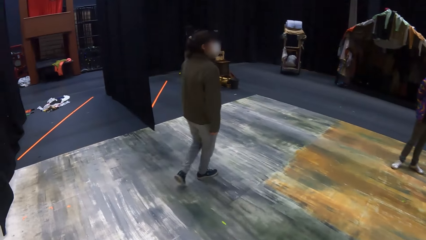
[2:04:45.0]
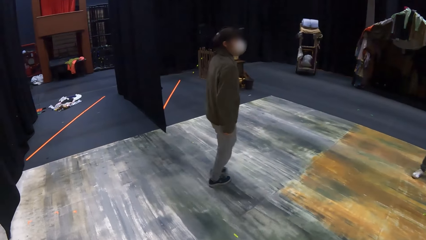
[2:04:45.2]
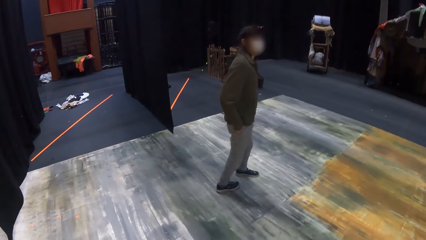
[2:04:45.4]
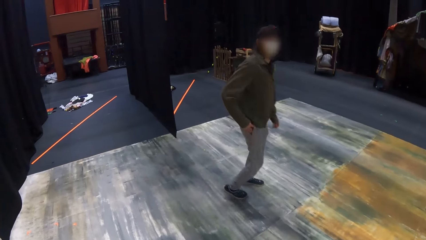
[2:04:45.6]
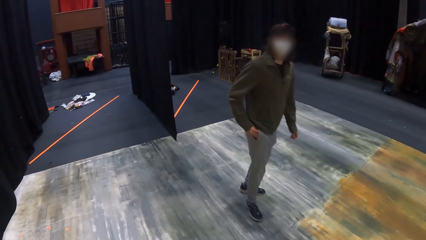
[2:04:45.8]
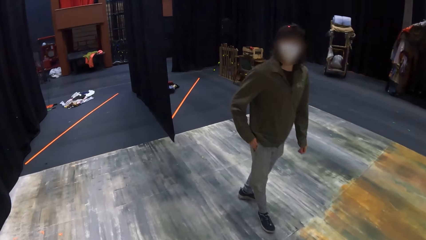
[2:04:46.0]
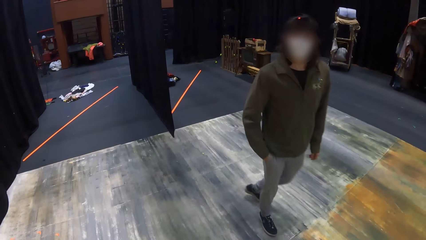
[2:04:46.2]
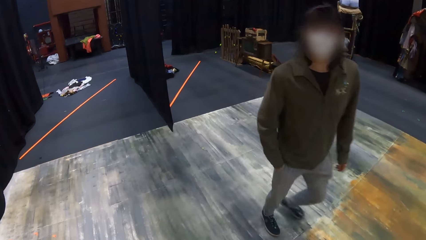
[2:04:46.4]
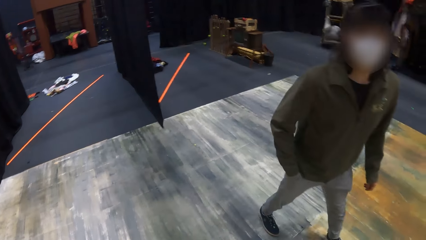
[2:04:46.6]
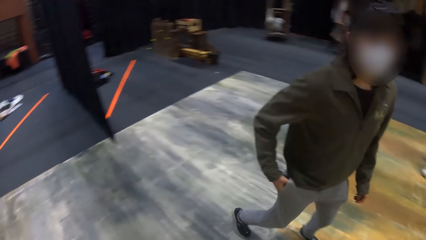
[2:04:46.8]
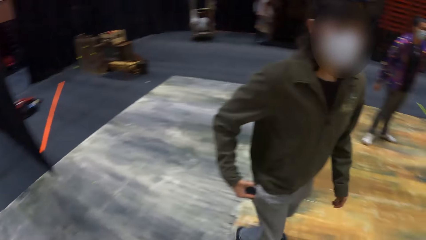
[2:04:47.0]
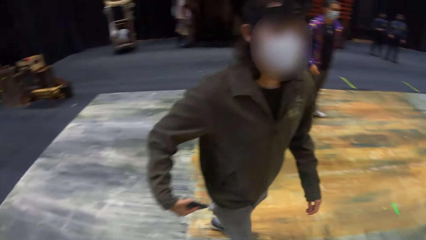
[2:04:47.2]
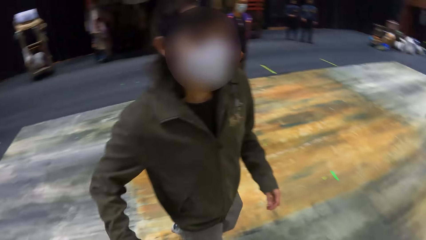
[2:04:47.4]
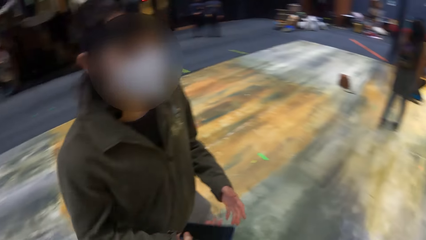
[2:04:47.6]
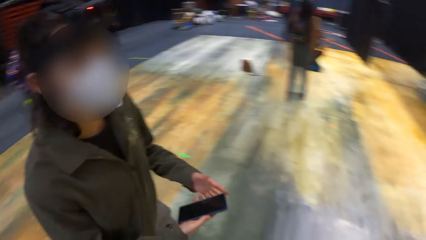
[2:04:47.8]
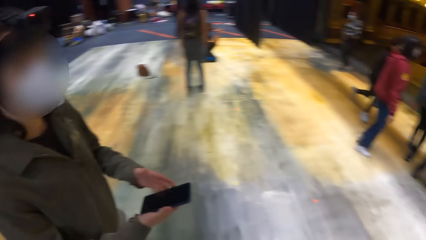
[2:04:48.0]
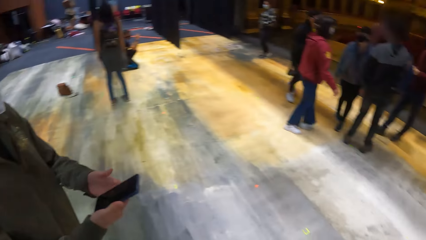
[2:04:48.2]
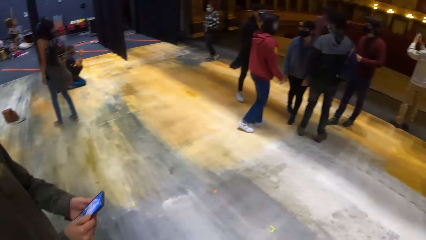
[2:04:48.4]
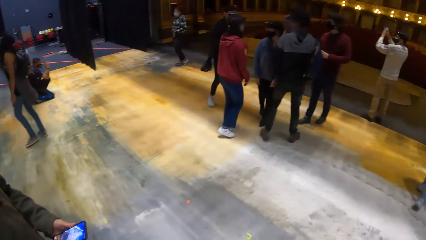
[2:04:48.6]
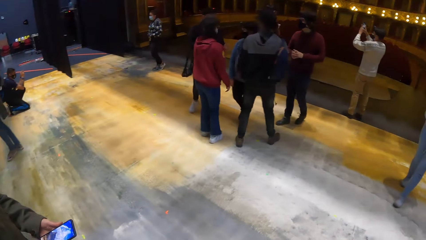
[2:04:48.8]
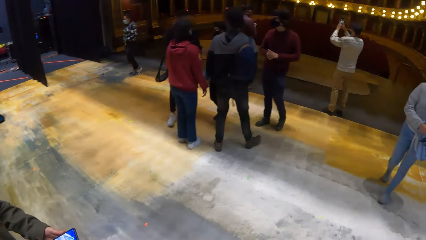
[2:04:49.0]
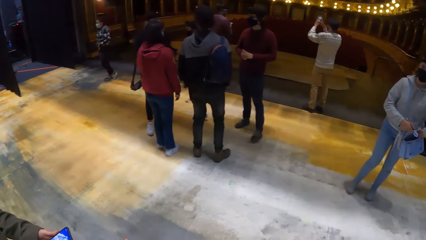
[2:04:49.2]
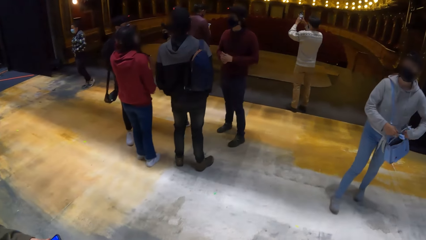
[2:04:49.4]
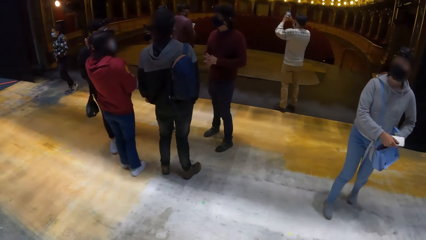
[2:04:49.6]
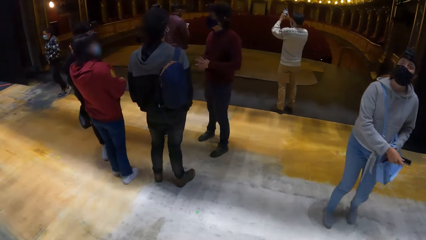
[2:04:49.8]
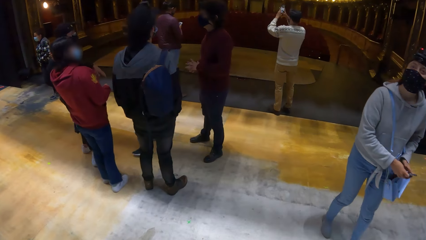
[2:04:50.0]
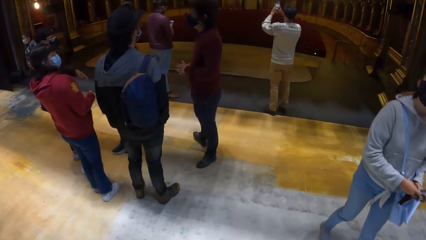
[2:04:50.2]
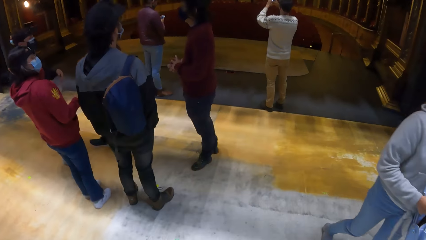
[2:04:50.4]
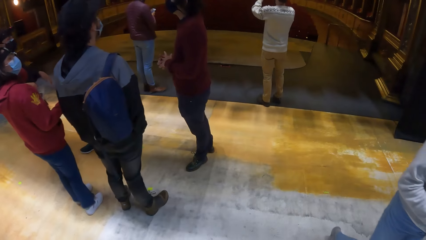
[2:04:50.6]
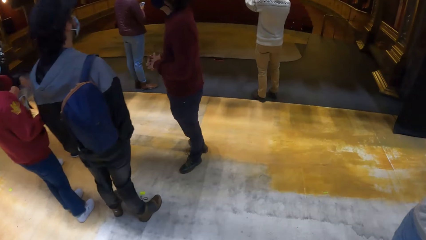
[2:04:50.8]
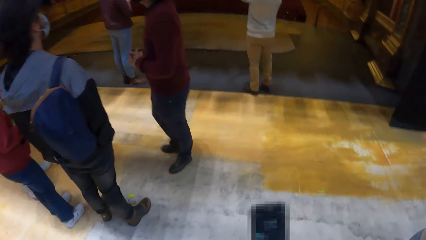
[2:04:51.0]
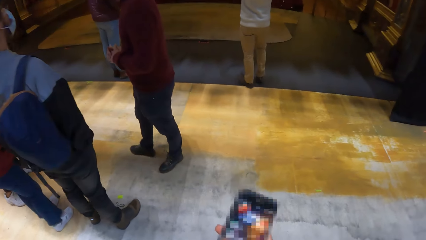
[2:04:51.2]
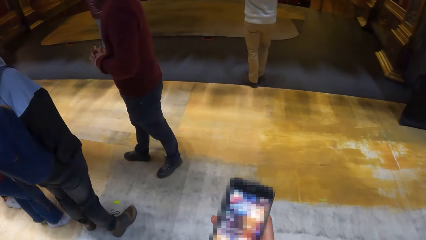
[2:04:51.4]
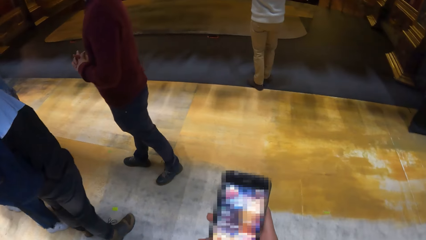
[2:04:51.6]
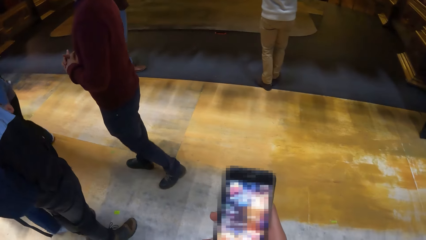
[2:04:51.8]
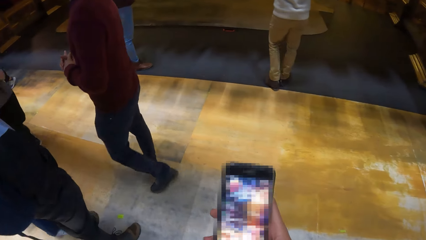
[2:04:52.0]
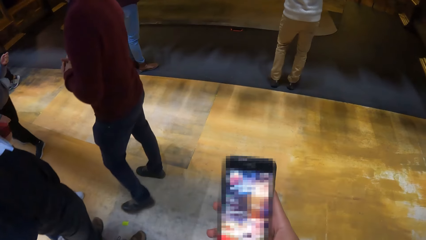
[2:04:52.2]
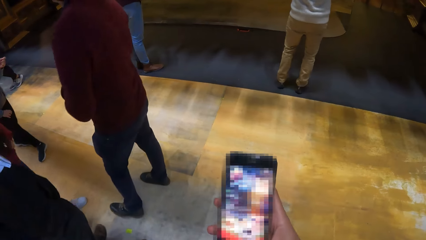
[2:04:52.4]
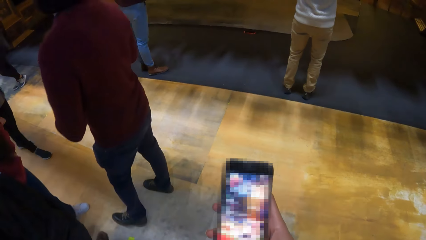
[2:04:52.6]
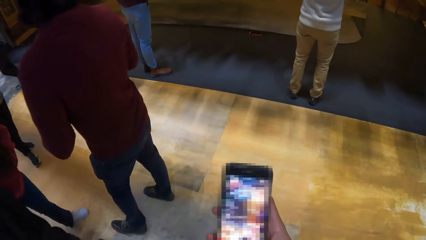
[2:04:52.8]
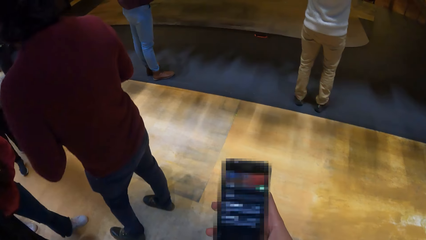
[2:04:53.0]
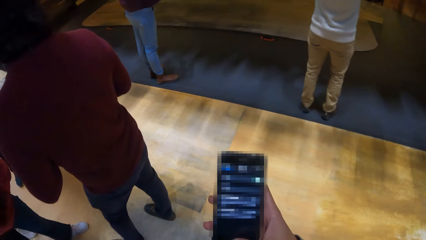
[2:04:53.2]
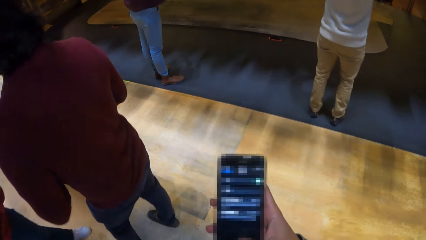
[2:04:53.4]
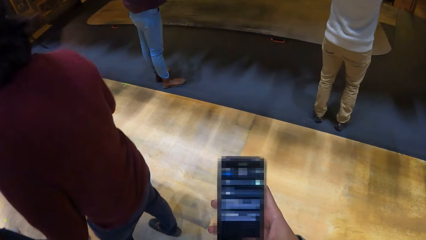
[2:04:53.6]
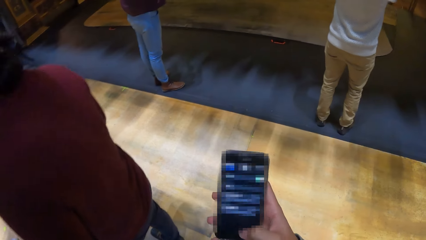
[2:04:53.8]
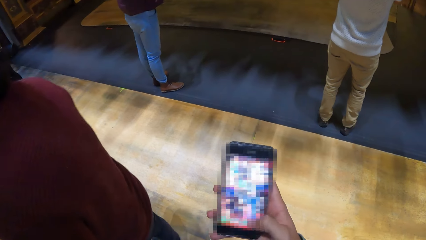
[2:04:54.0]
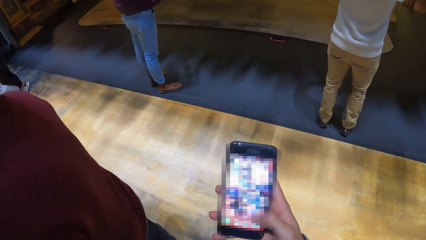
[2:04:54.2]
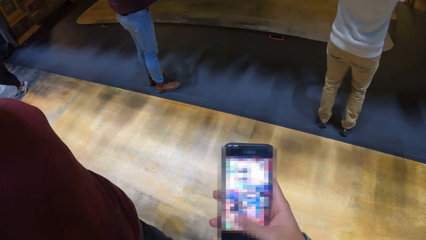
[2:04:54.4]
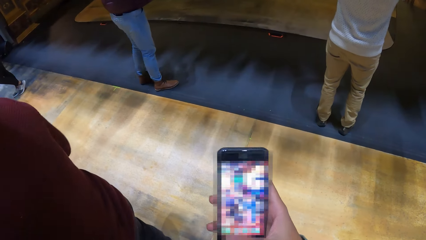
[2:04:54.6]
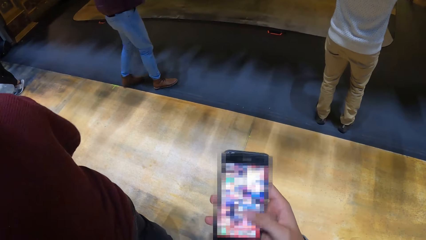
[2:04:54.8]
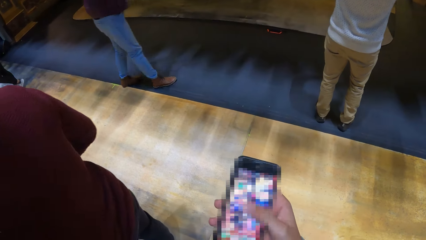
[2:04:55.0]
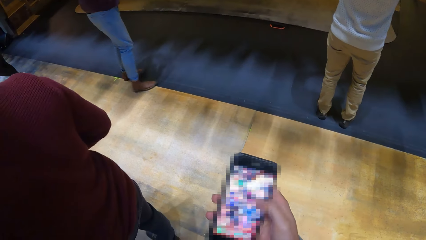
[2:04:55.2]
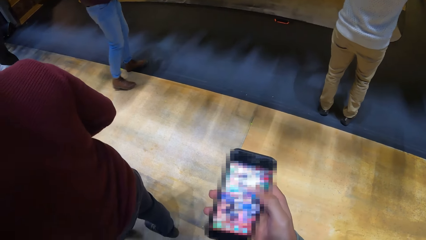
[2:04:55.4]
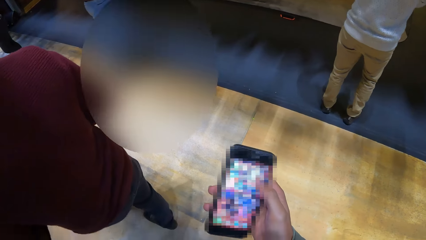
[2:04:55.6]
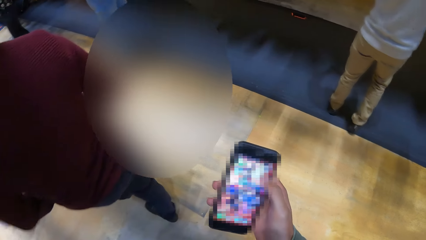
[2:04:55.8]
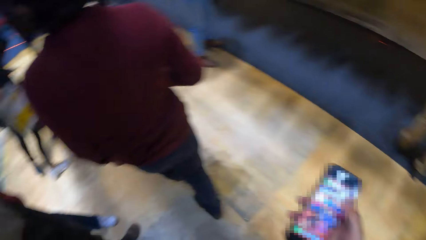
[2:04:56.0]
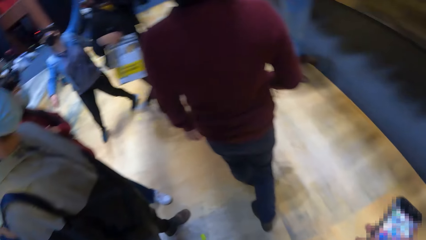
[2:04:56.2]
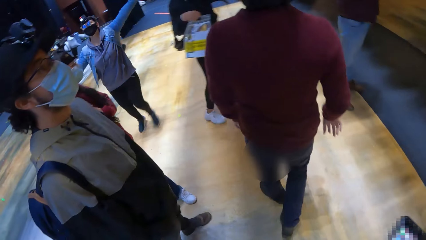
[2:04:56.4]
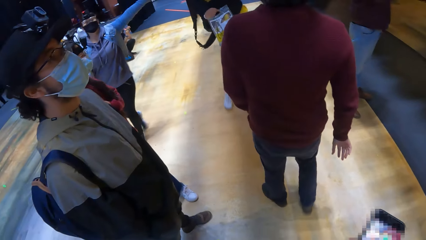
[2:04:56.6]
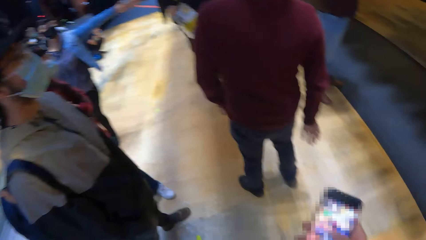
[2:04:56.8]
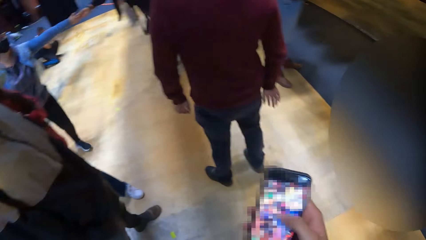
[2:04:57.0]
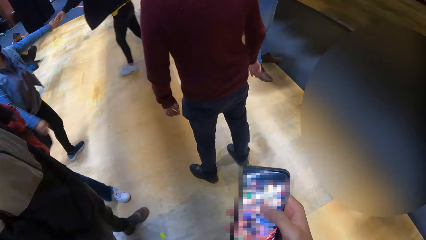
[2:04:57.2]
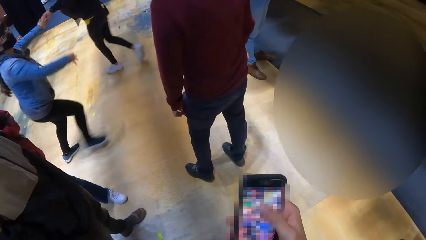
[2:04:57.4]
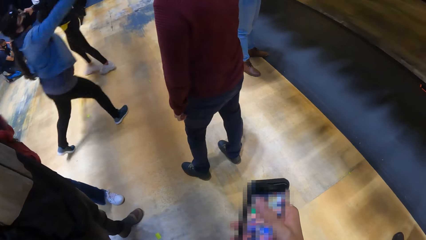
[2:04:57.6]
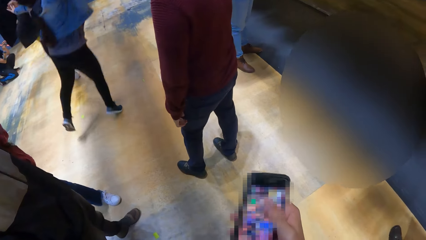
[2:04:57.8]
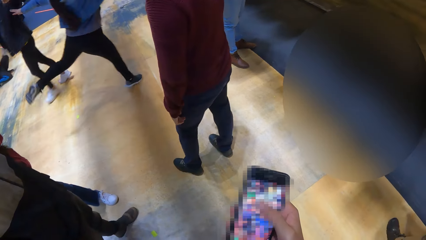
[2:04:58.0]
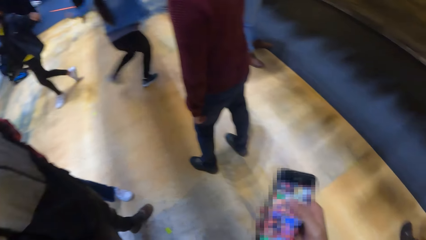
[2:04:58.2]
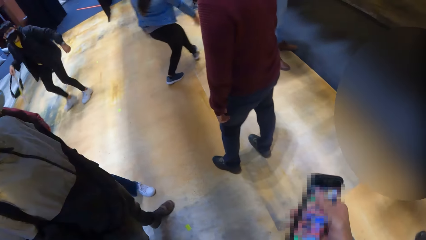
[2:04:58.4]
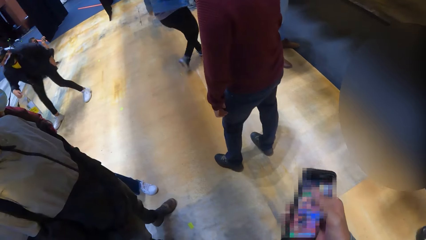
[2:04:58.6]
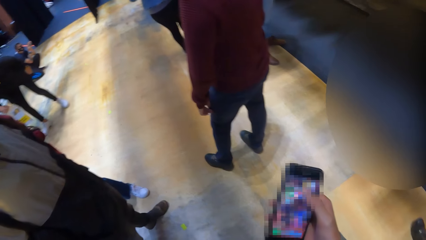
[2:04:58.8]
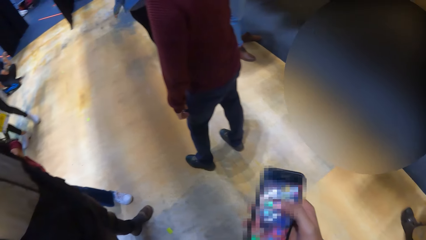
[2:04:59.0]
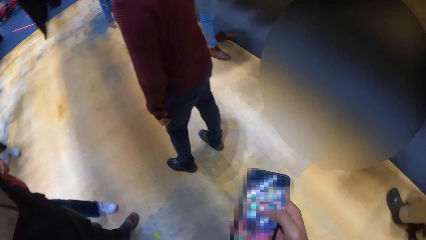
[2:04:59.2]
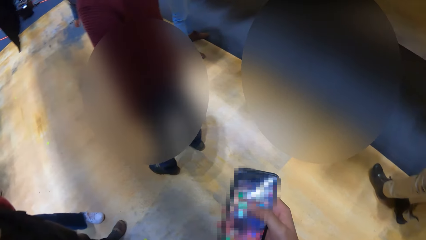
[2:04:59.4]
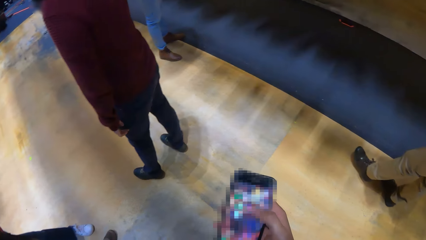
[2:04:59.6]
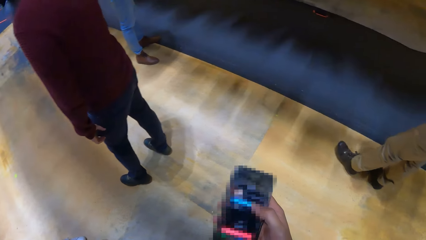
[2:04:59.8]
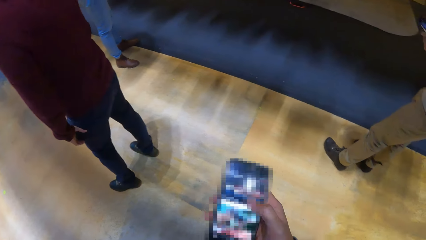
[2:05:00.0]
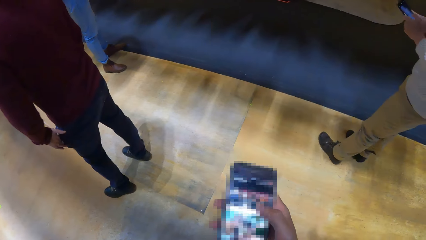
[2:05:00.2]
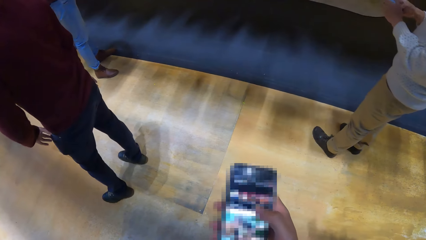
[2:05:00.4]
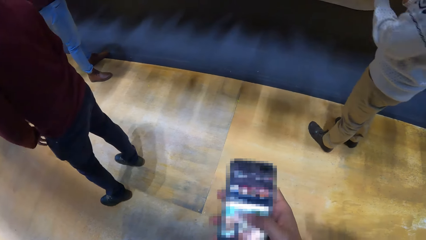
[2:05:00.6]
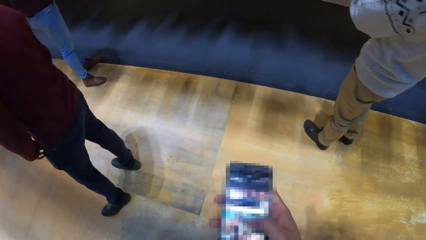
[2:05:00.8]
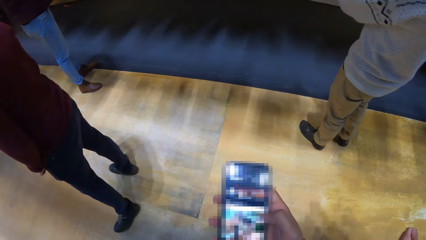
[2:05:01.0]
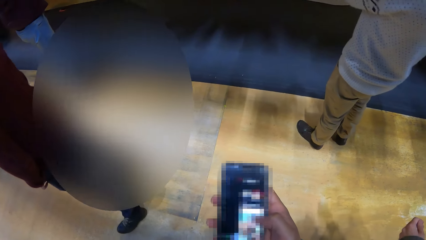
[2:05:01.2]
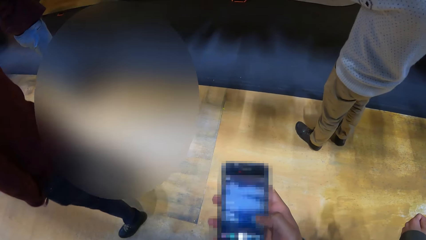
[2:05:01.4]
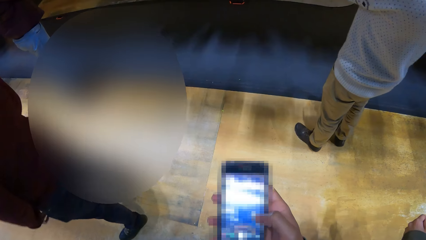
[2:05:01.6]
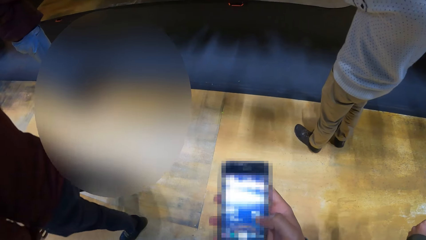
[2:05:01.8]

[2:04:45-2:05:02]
A man walks around the theatre. The camera wearer interacts with the man. The man removes a phone from his pocket with his right hand. The camera wearer looks around. The man holds the phone in his right hand with his left hand and uses the phone. The camera wearer holds a phone. She operates the phone in her right hand.
